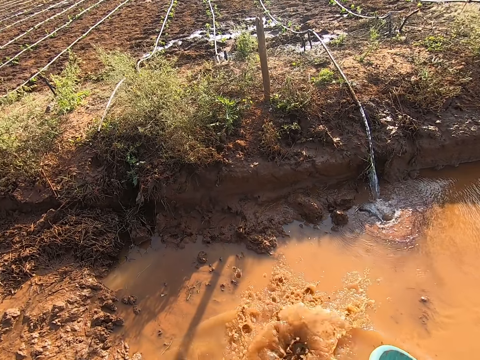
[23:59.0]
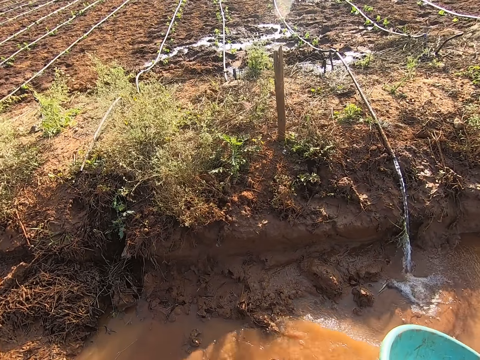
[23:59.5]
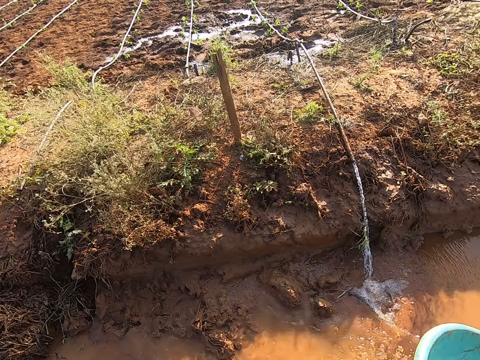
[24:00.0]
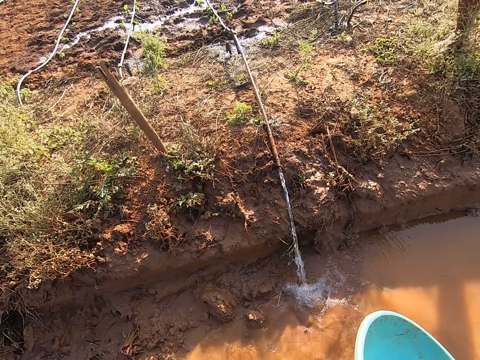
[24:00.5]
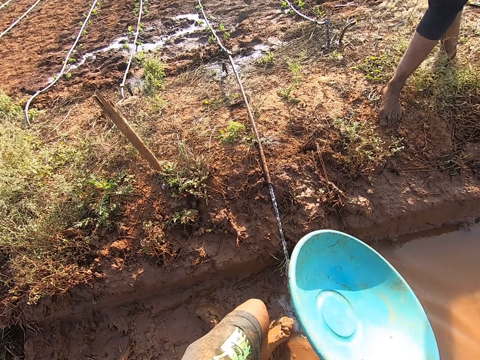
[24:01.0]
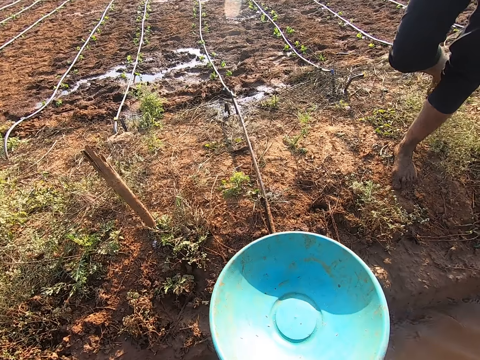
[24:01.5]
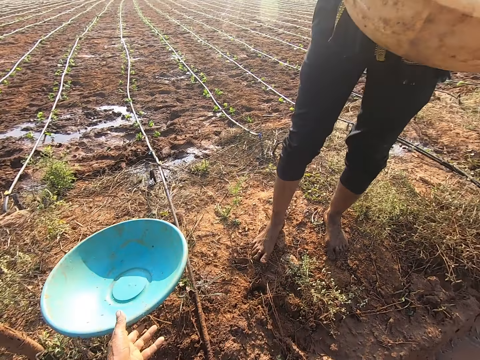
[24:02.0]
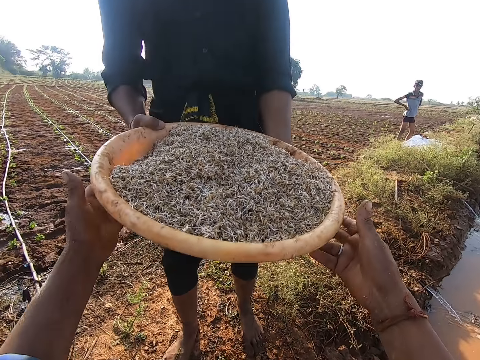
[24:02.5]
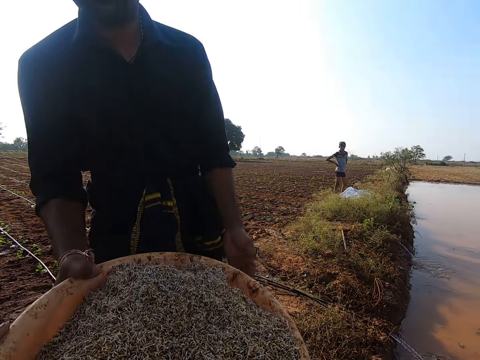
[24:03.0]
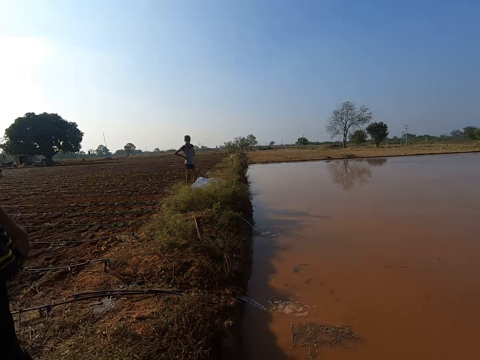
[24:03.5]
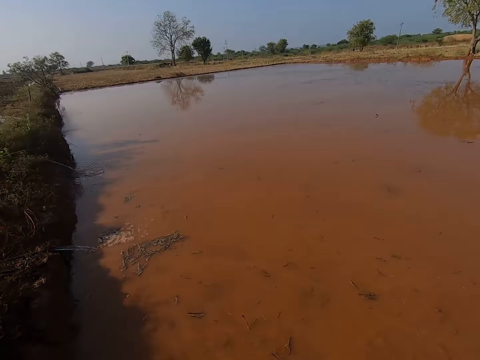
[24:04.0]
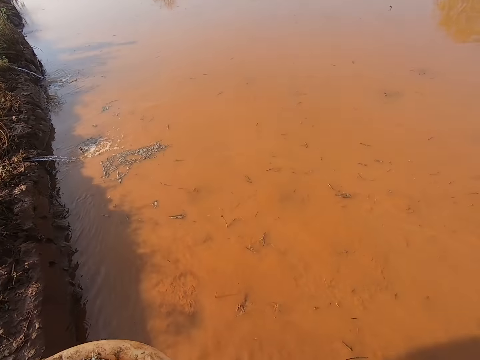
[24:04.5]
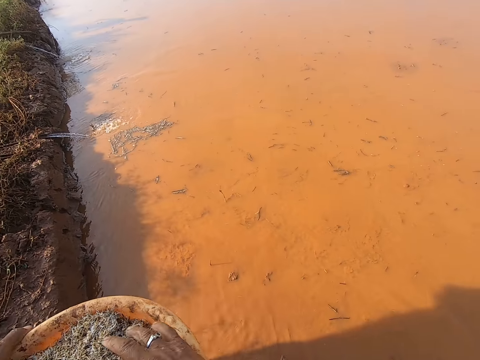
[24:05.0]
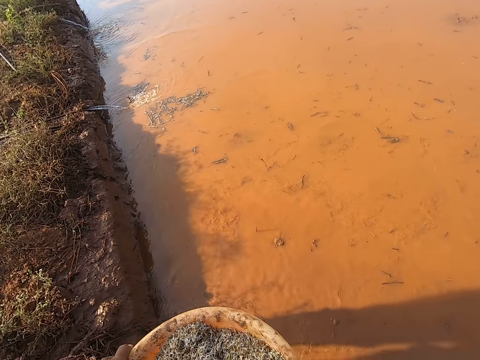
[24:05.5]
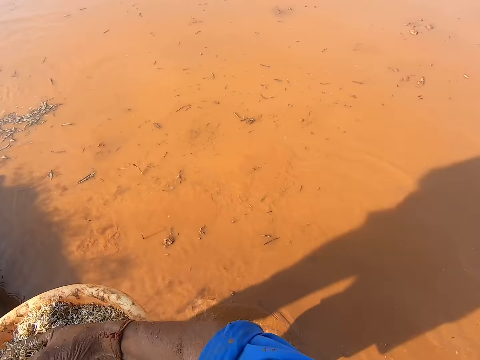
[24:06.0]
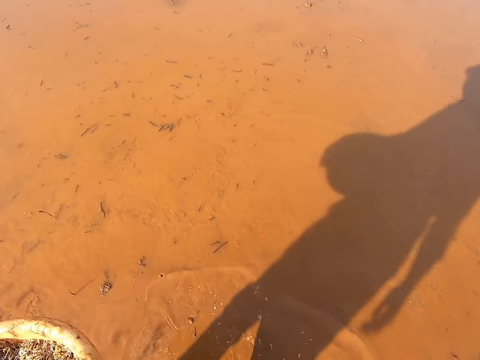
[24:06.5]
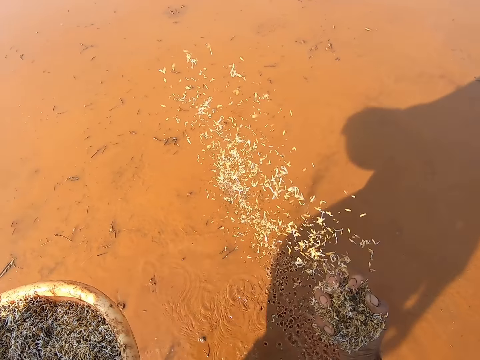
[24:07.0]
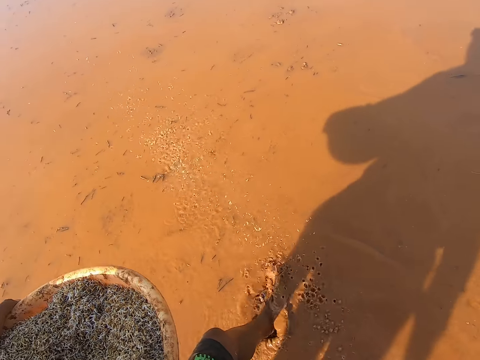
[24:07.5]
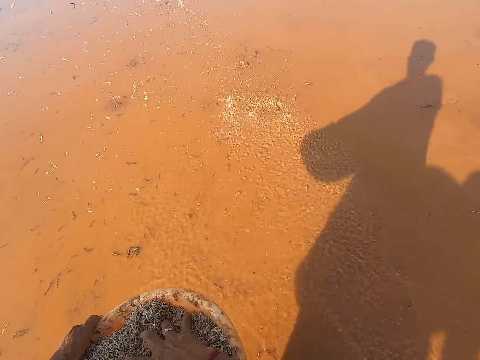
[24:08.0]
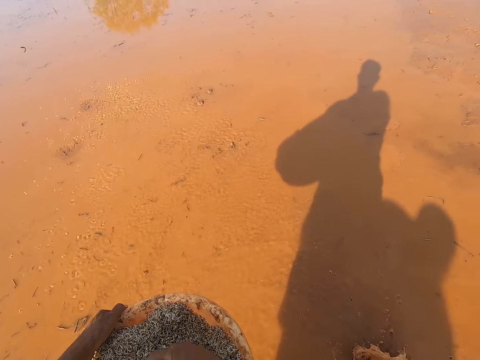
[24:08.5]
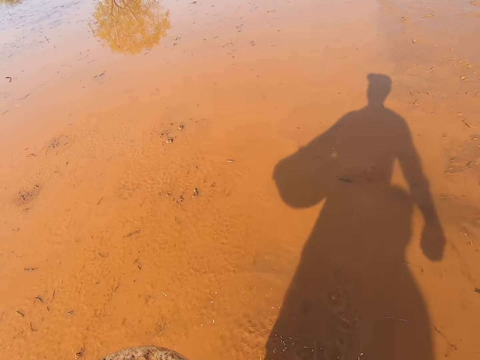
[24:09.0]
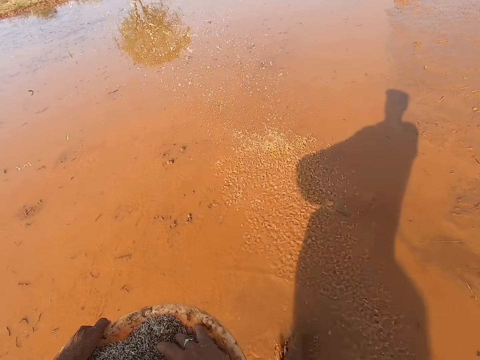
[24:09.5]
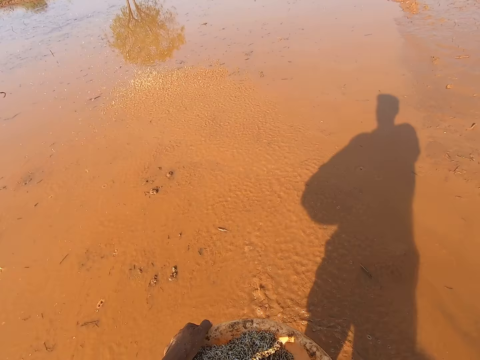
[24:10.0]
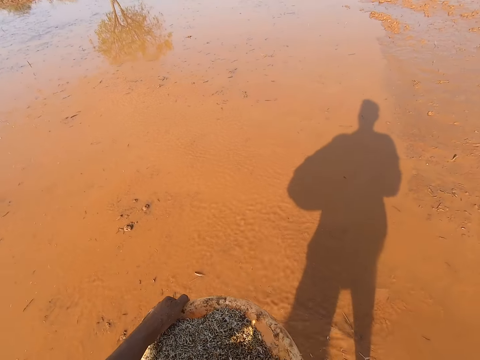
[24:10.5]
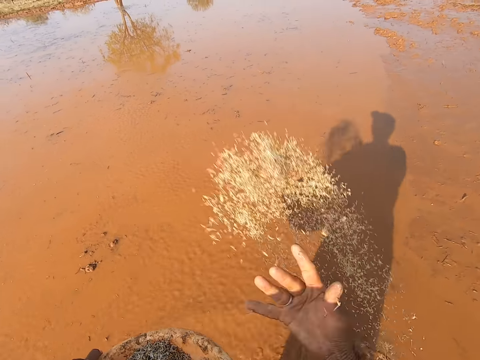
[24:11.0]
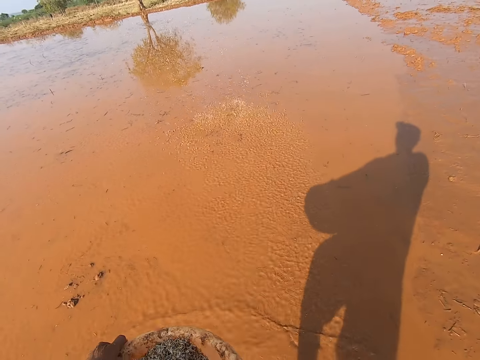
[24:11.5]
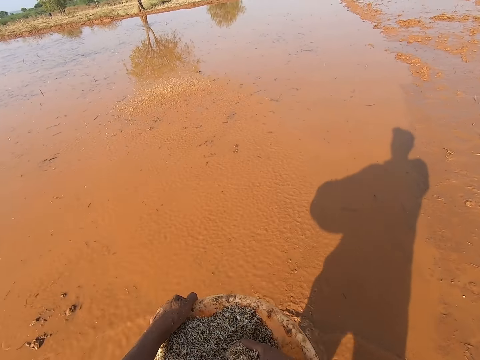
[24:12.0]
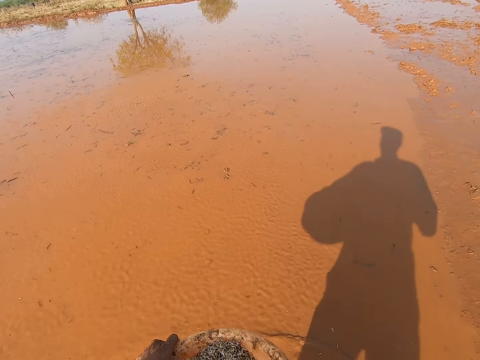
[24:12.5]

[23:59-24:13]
The camera wearer holds the bowl with his left hand. He drops the bowl on the ground with his left hand. He collects the fish feed in both hands of a man with both hands. Another man stands. The camera wearer throws the fish feed from the bowl in his left hand into the pond with his right hand.

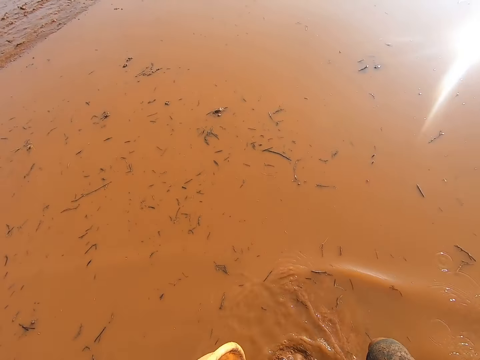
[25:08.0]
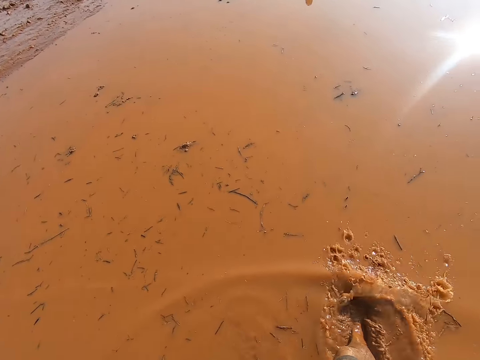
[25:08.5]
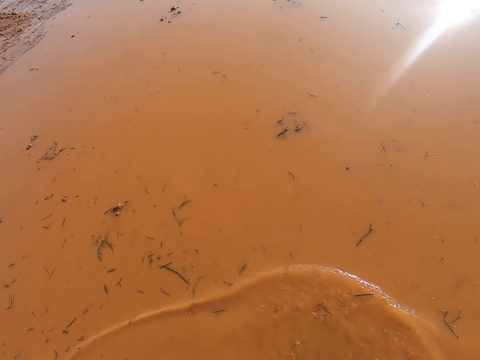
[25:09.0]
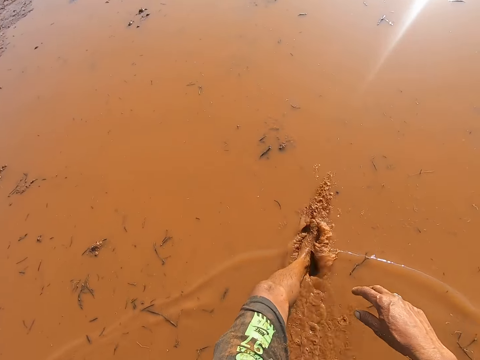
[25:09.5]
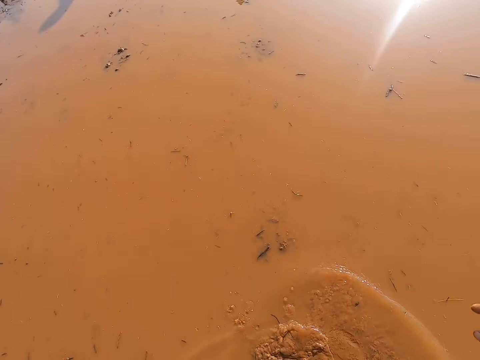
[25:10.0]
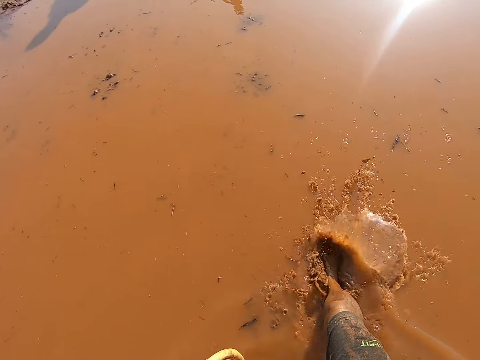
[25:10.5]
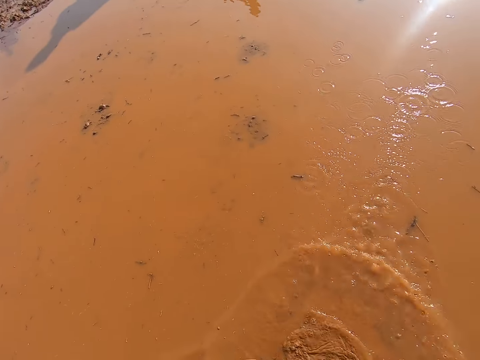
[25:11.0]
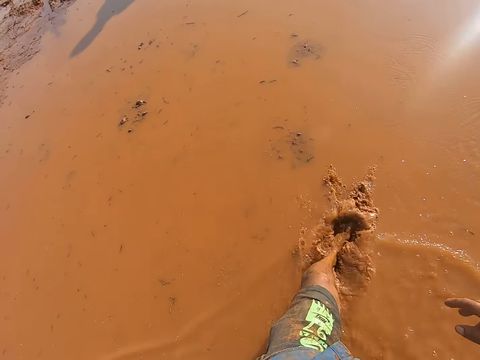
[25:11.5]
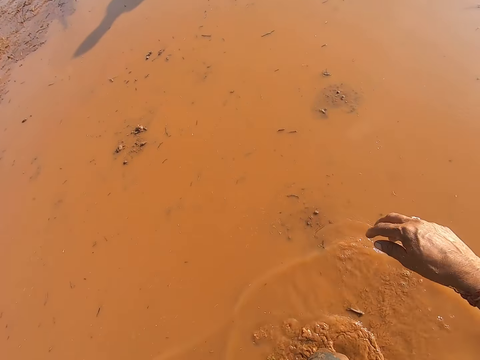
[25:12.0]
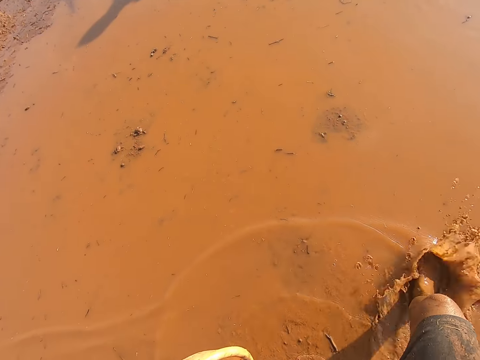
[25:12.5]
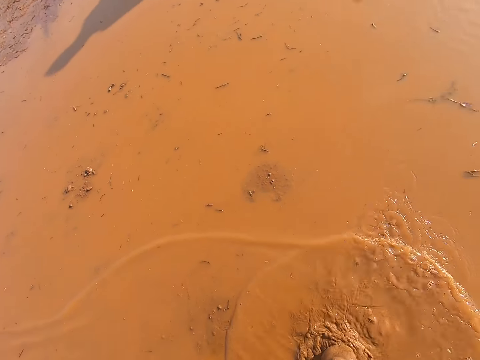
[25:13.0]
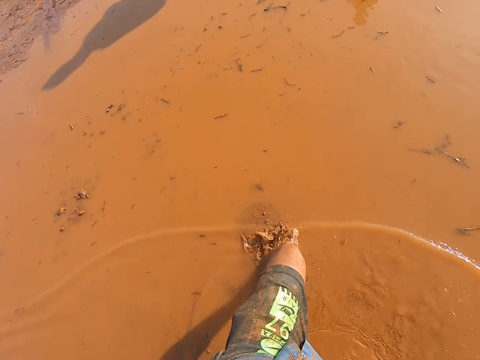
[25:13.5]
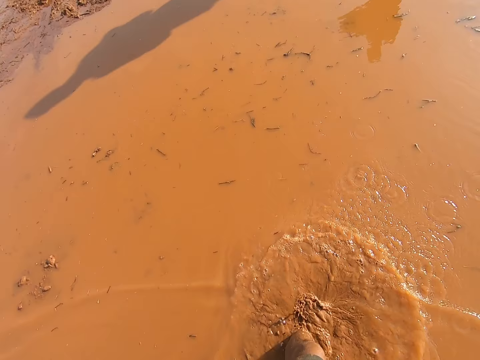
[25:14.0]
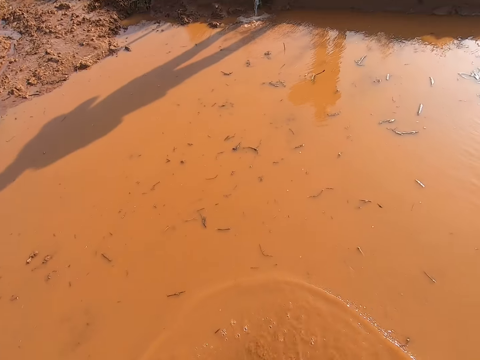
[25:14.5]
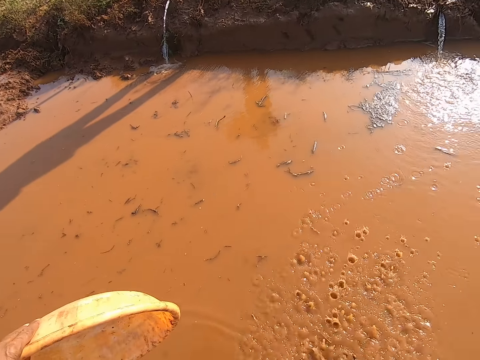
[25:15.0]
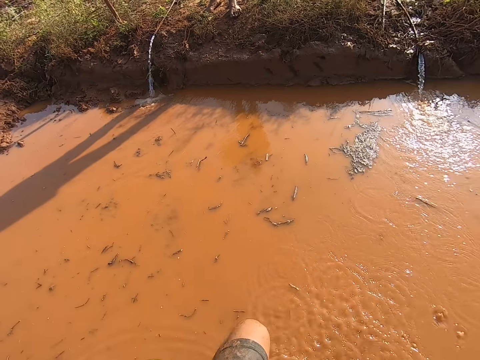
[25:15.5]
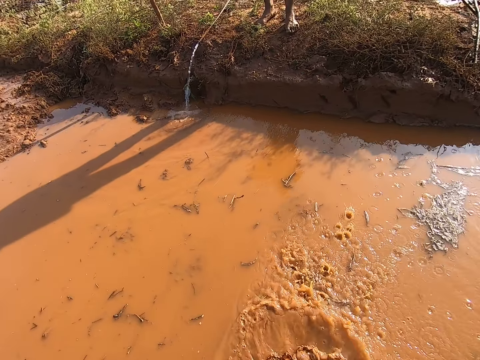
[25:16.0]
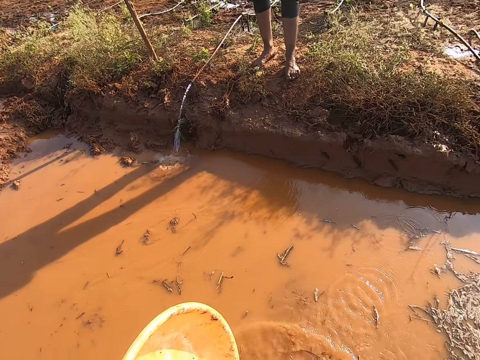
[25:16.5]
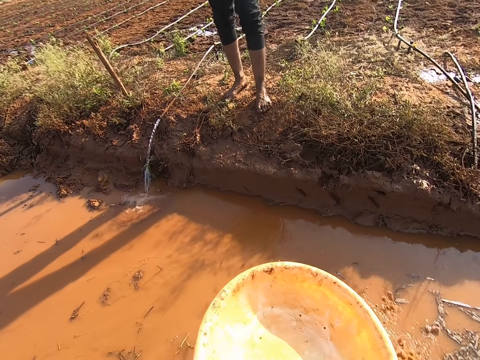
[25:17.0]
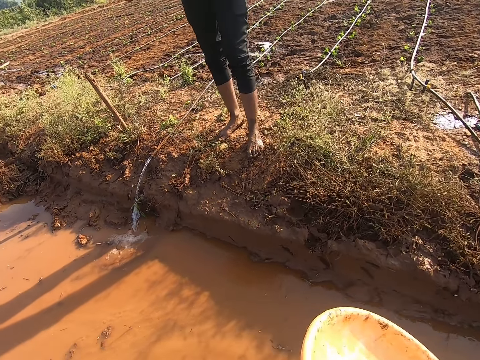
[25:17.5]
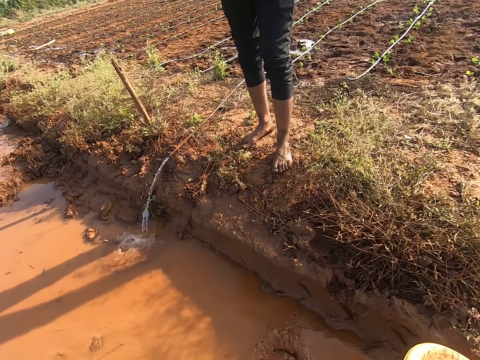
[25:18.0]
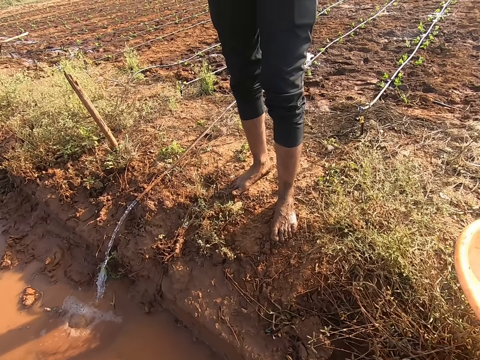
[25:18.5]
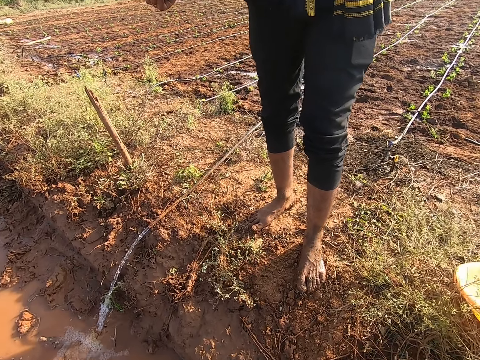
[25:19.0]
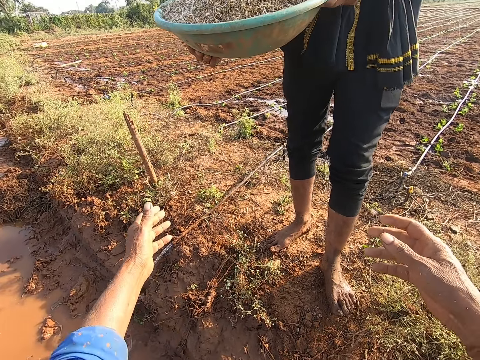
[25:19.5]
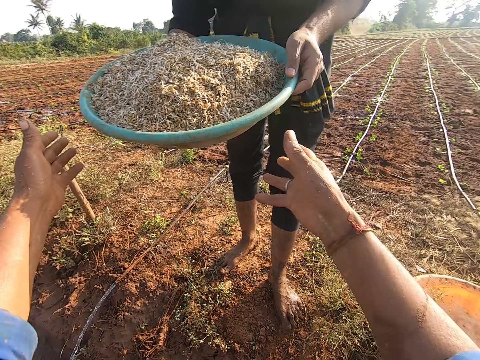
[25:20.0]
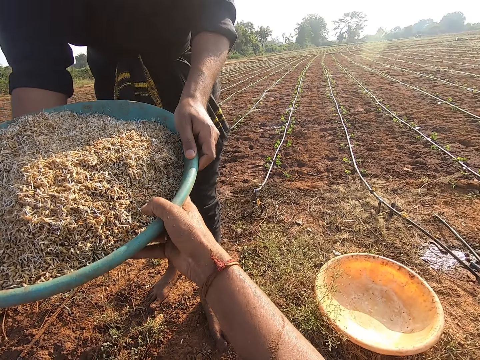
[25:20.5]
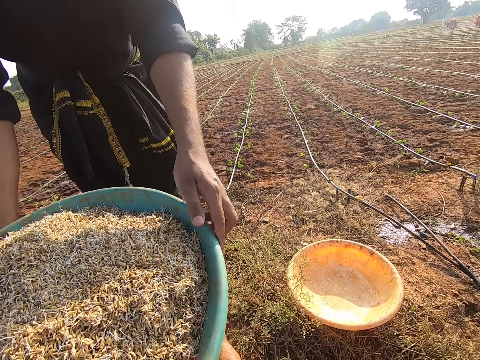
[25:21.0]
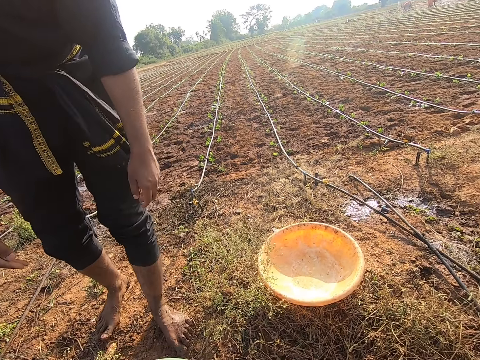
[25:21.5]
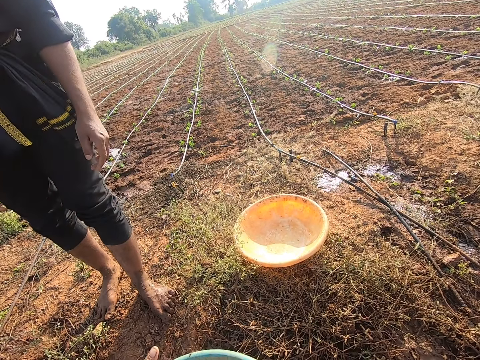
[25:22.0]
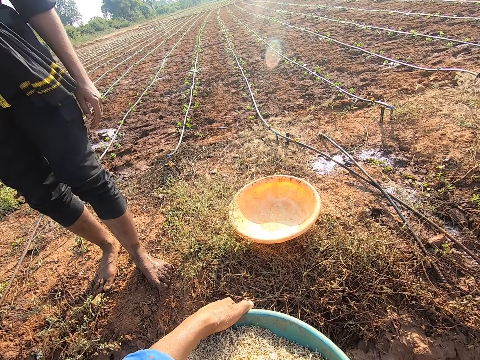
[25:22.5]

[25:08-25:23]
The camera wearer walks in water. He drops the bowl on the ground with his left hand. He collects the fish feed in both hands of a man with both hands.
